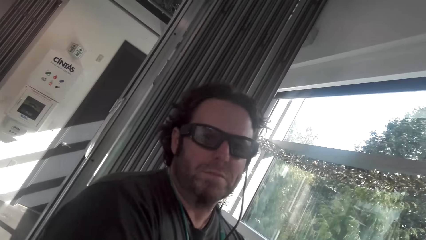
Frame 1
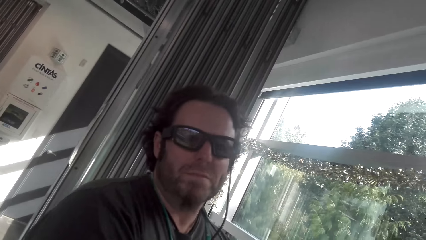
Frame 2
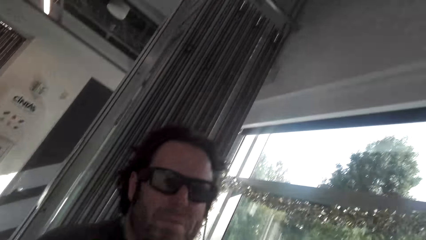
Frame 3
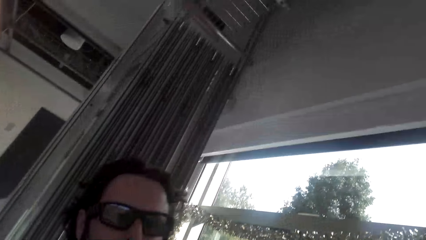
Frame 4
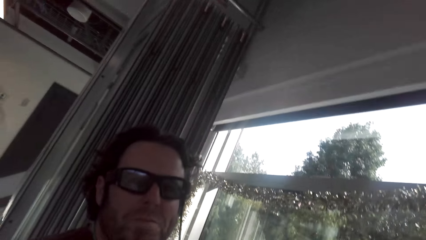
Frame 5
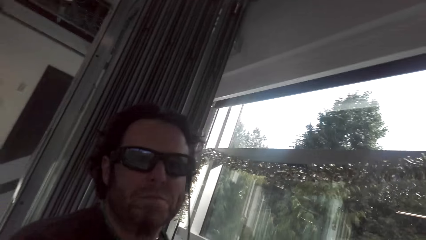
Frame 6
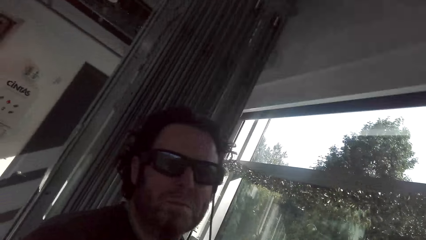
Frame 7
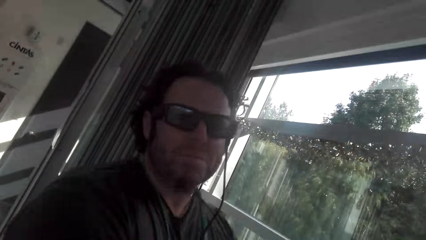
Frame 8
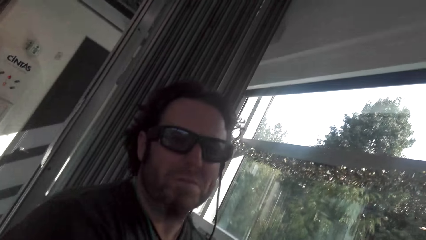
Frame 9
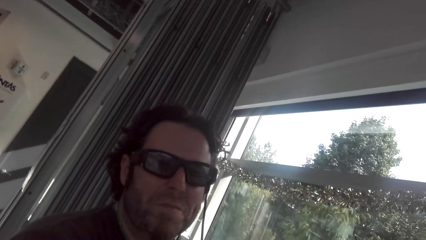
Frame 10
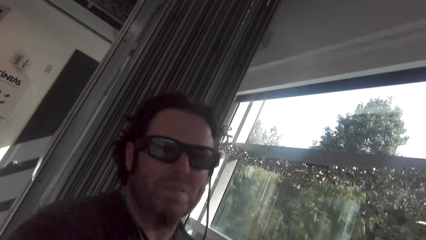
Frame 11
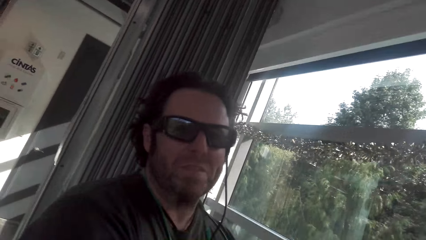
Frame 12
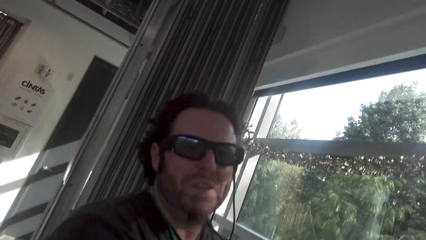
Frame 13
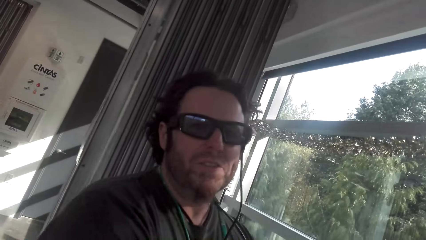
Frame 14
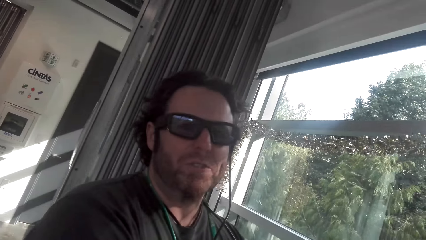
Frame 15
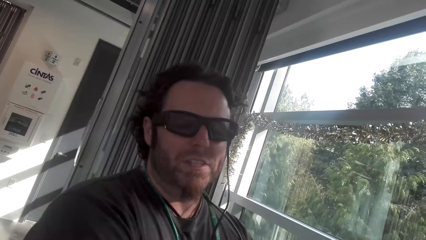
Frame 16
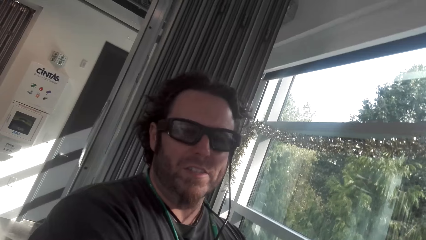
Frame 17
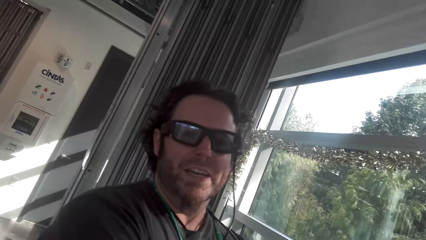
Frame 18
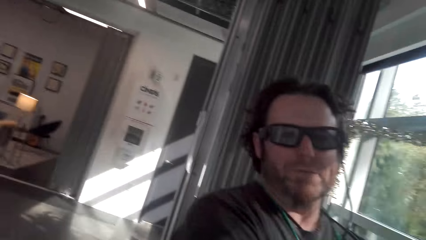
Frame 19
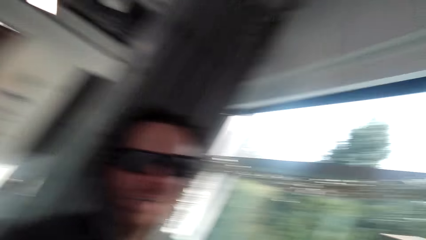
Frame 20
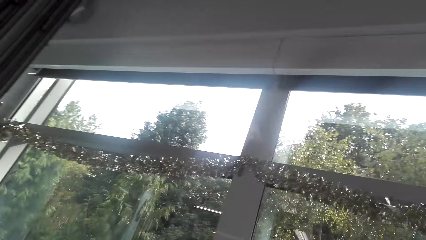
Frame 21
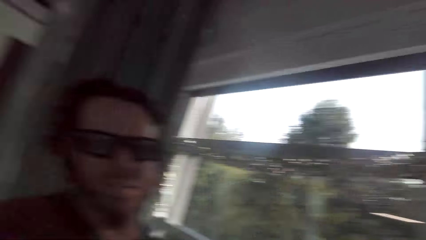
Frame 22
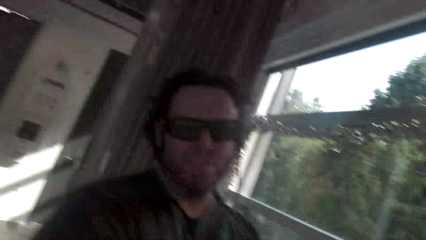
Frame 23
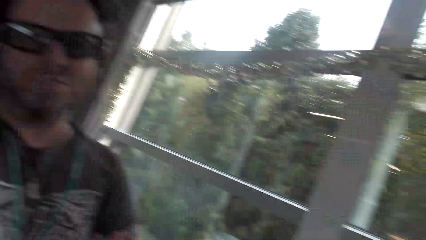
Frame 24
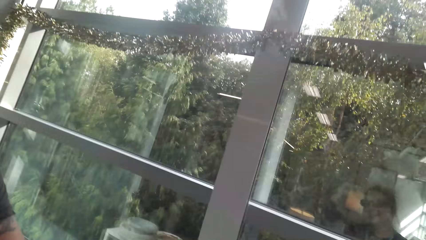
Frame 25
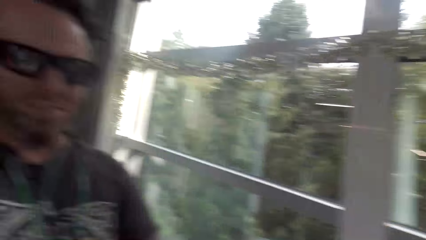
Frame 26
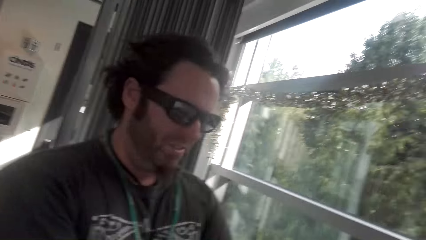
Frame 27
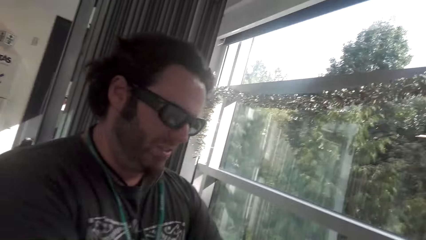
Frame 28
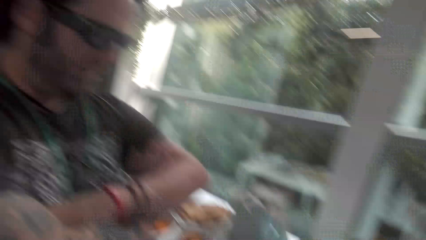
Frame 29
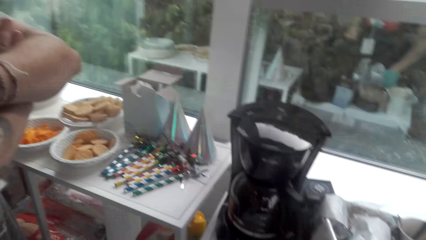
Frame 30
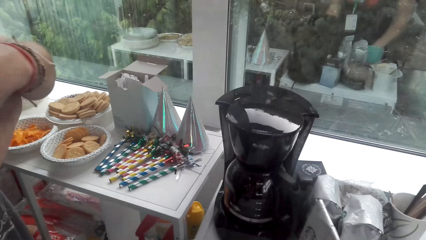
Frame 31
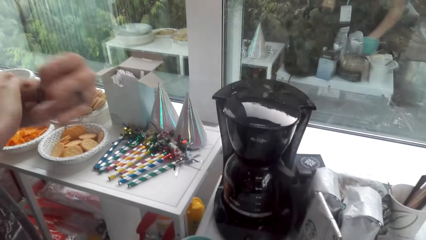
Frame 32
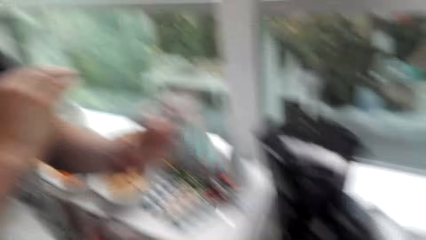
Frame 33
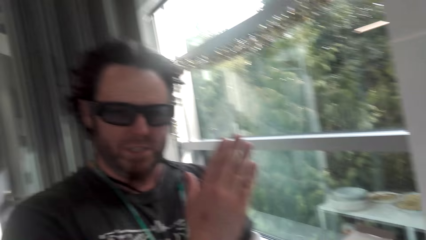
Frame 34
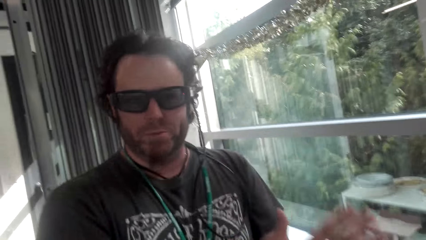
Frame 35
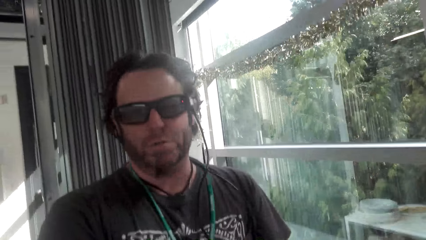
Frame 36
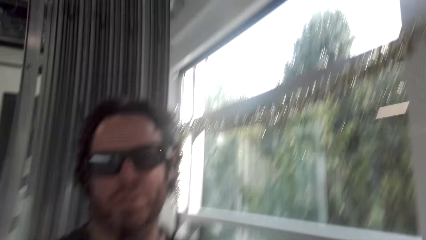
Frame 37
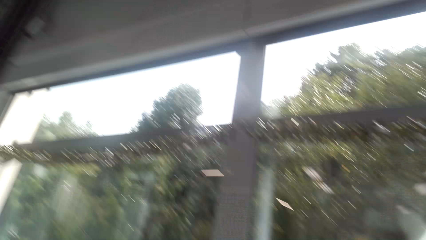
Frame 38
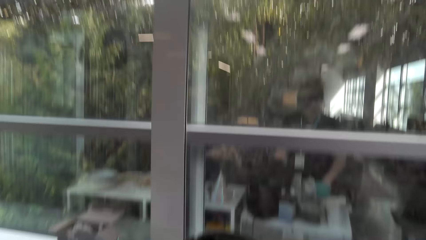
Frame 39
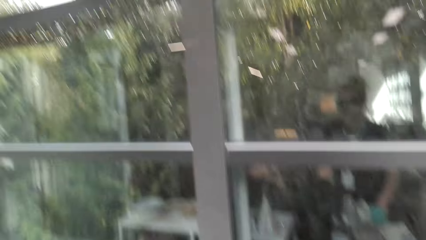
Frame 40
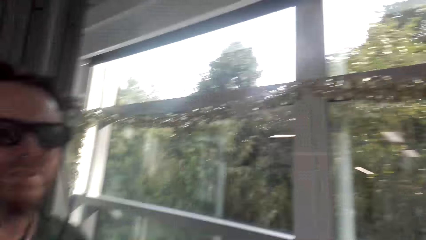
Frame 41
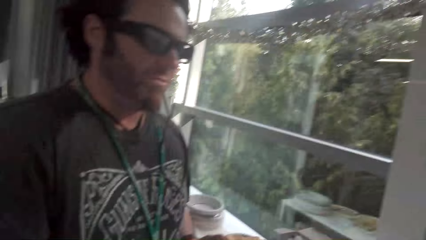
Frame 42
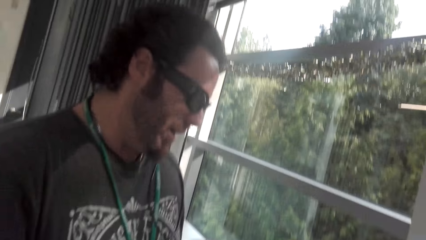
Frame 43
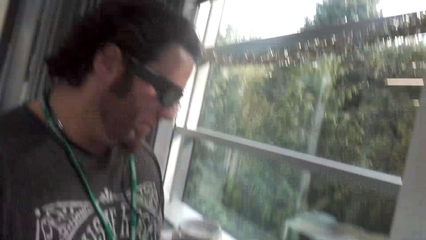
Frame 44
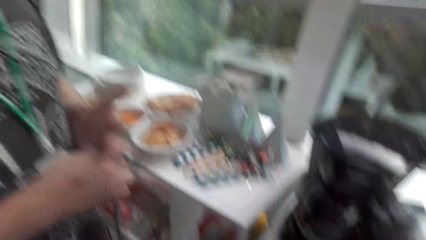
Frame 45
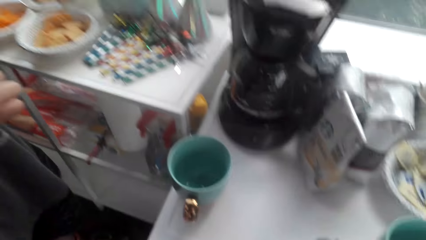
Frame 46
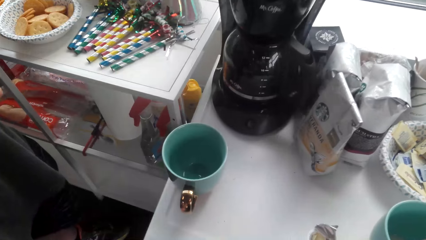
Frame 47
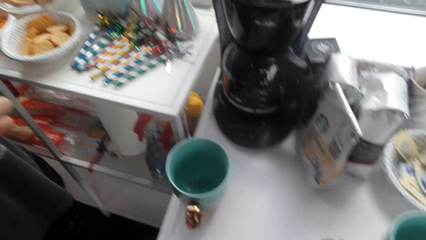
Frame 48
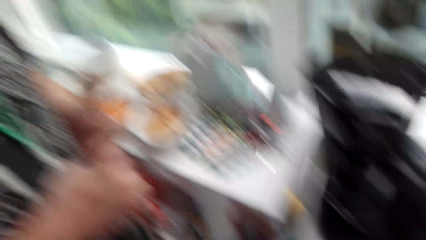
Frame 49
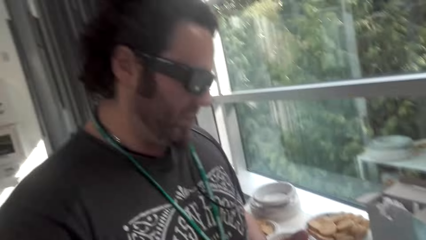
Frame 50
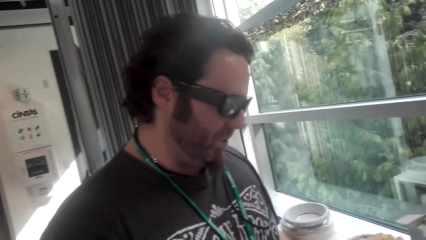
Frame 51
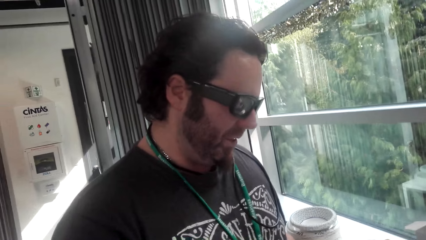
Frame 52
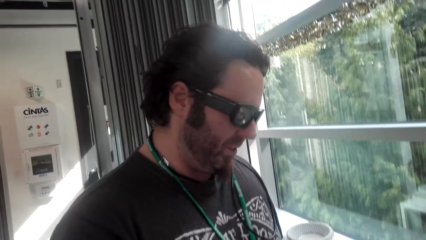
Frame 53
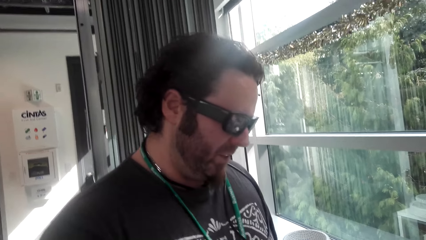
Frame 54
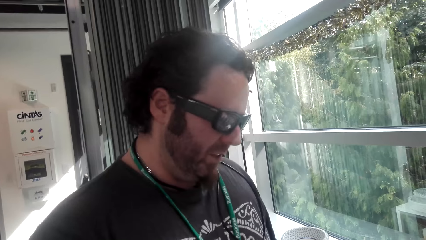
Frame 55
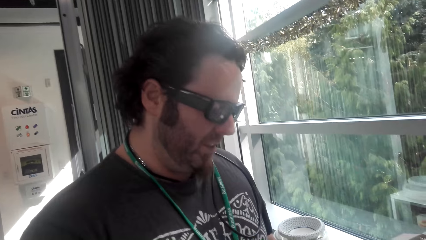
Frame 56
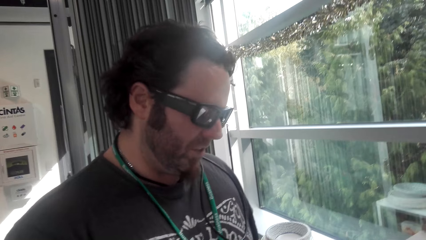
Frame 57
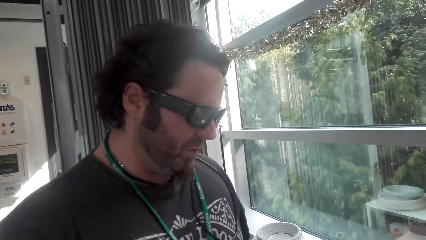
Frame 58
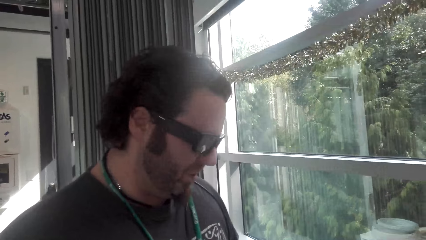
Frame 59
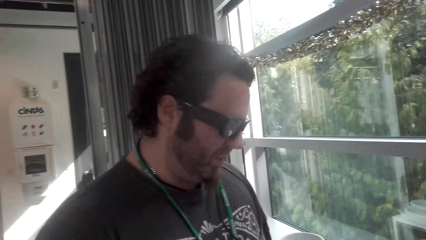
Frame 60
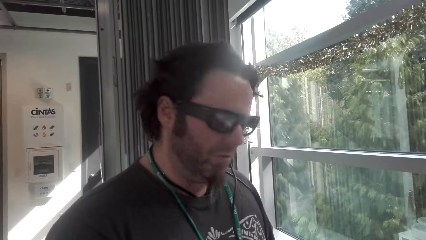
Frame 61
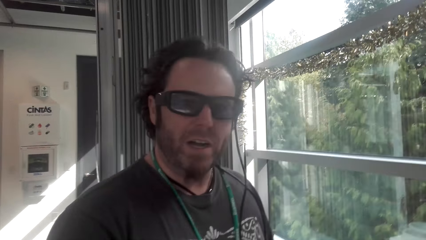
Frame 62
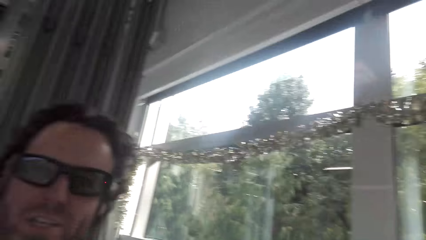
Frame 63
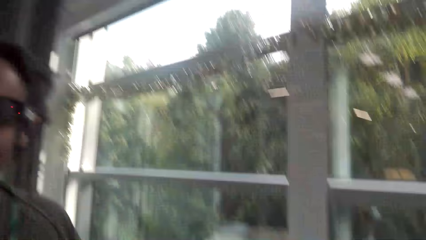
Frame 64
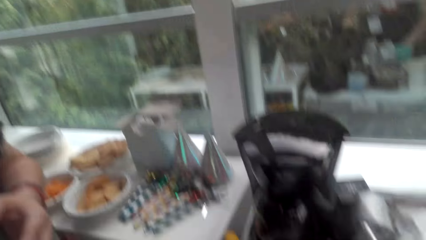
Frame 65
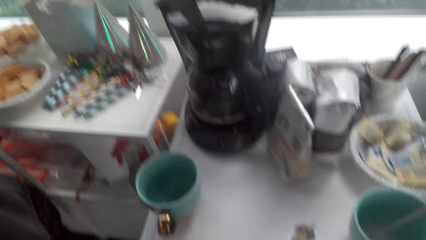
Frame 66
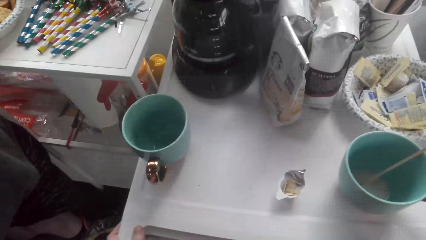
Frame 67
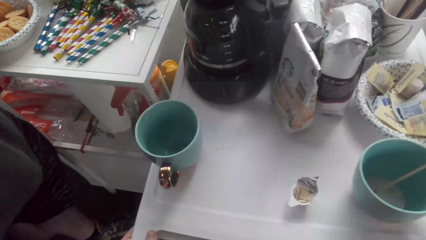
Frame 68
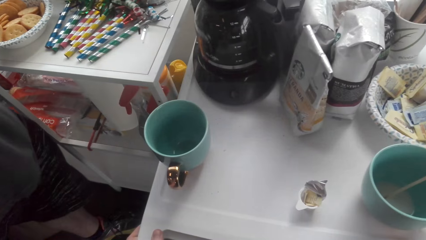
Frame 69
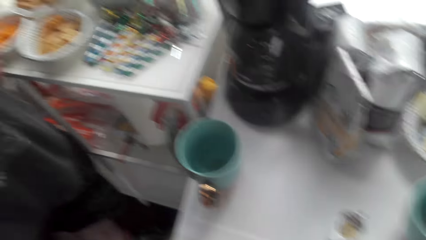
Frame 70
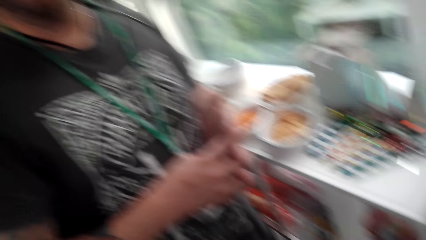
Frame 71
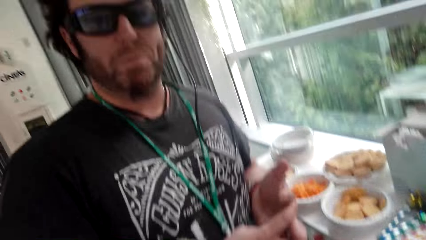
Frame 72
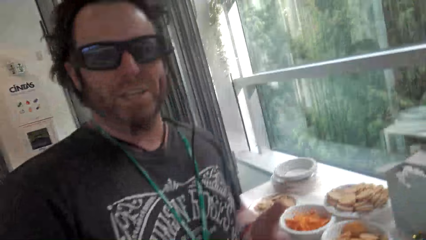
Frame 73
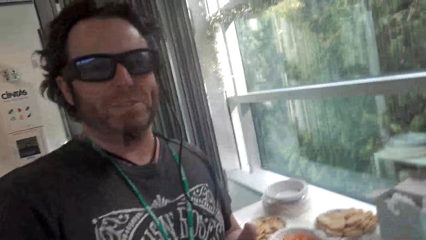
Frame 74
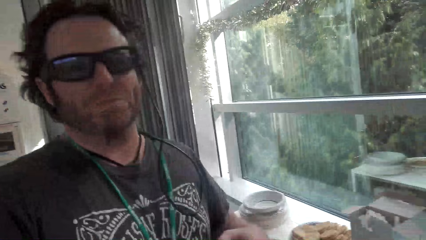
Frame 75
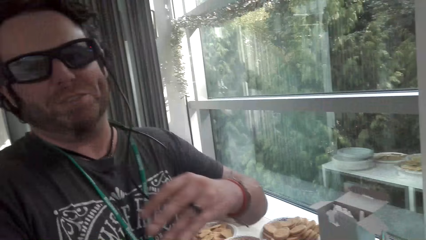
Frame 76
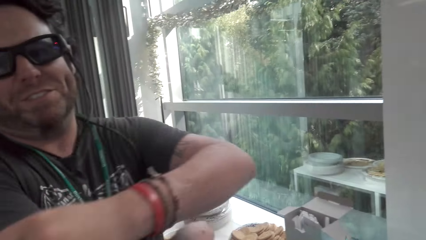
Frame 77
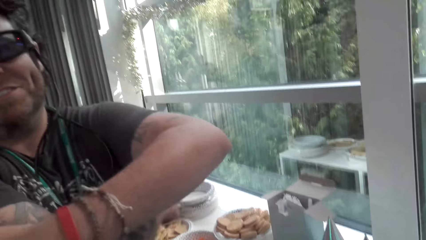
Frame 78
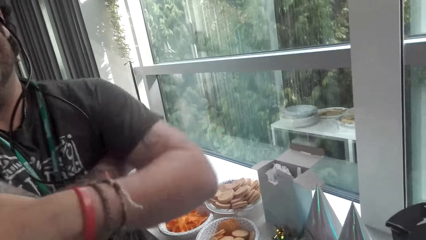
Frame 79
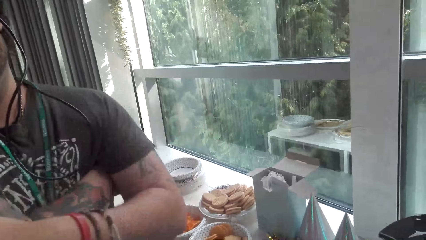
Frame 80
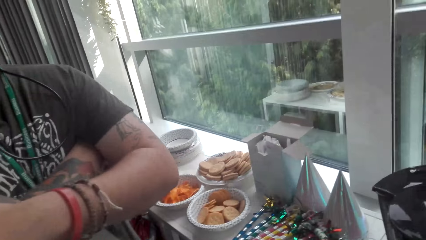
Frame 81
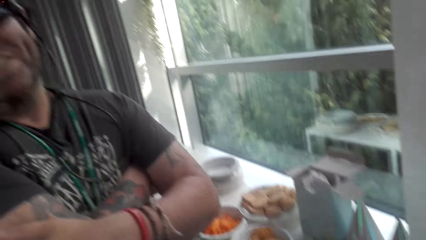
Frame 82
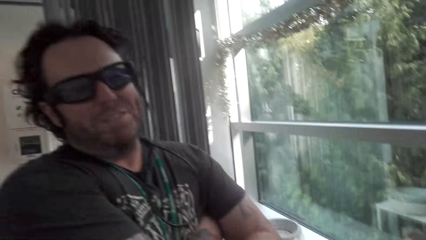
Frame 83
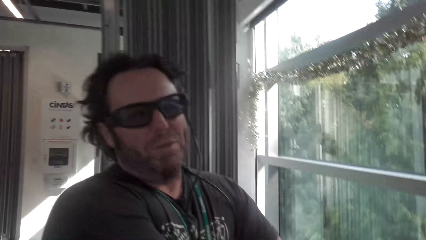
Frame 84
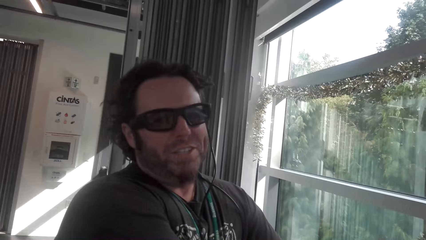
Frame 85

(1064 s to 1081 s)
A man converses with the camera wearer. The camera wearer looks around the house. The man converses with the camera wearer. The camera wearer looks at the cups on the table. The man converses with the camera wearer.
